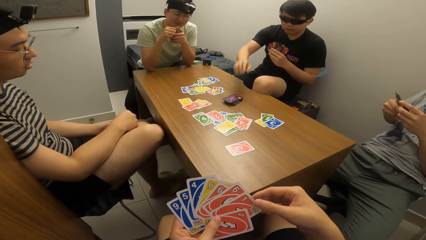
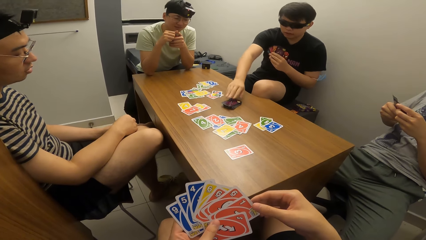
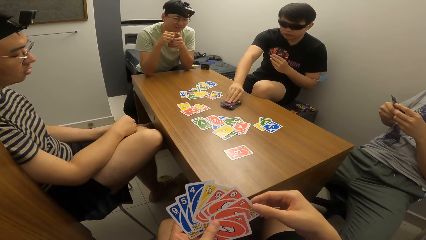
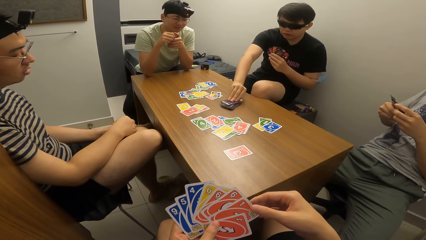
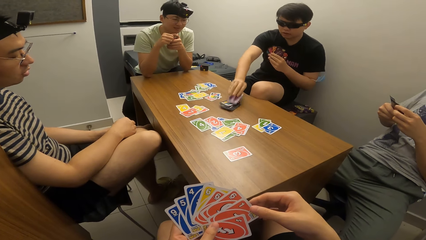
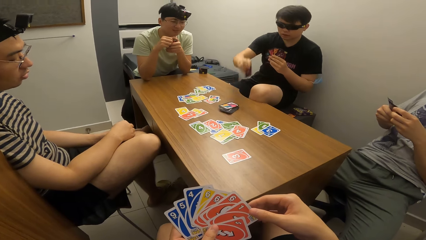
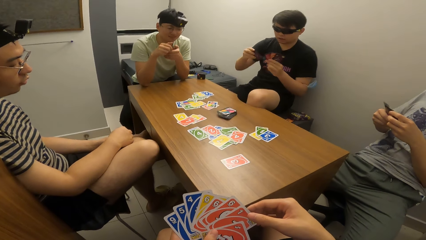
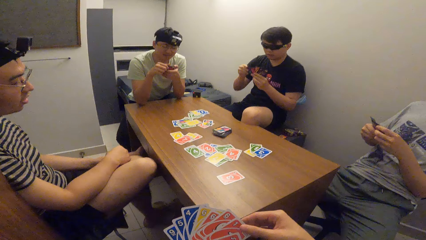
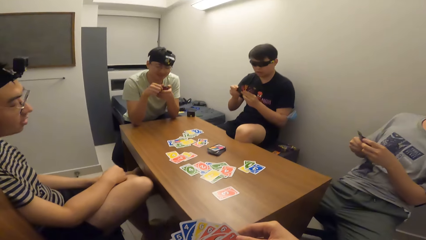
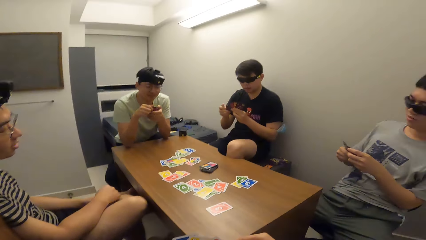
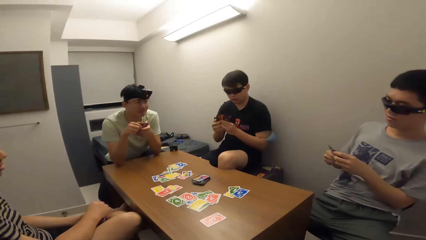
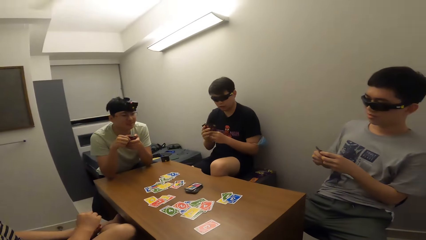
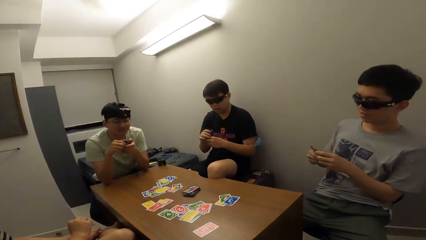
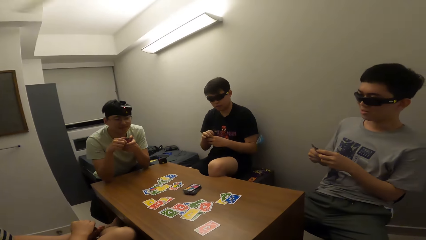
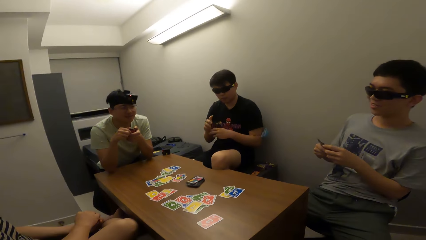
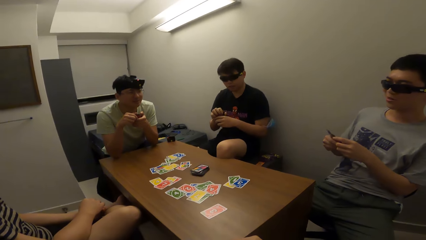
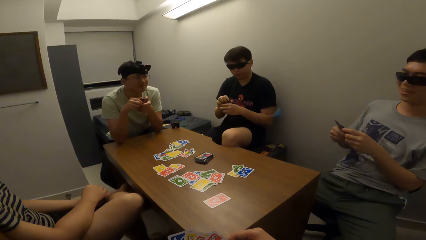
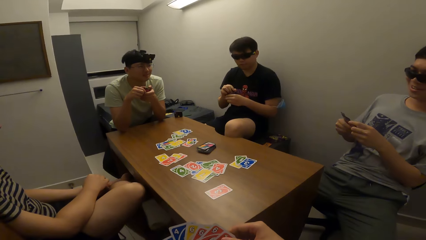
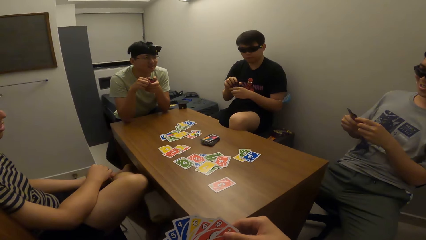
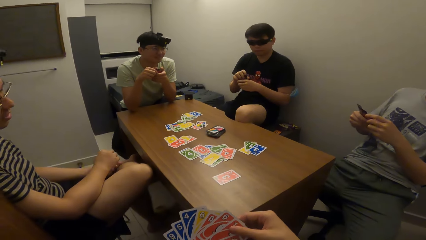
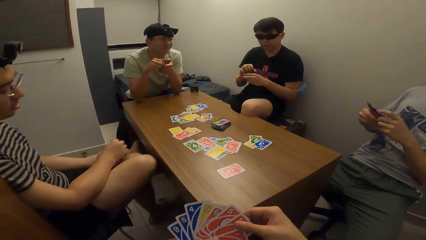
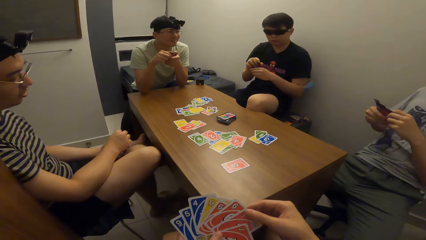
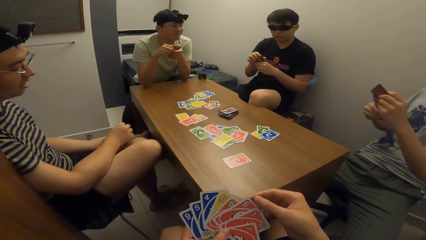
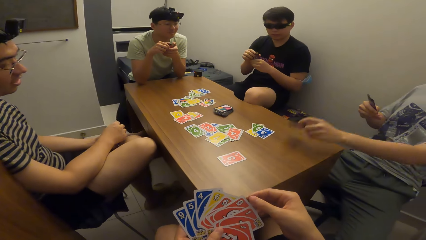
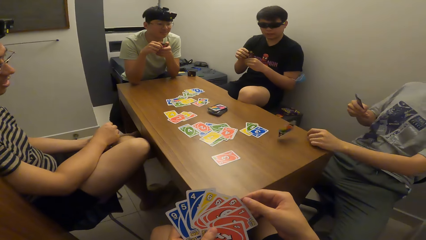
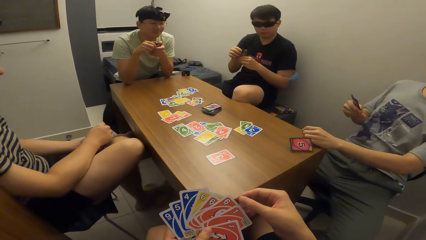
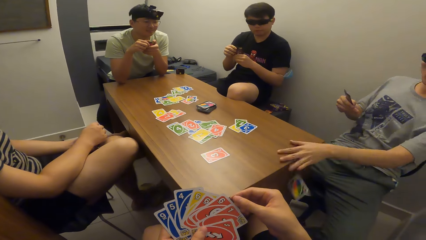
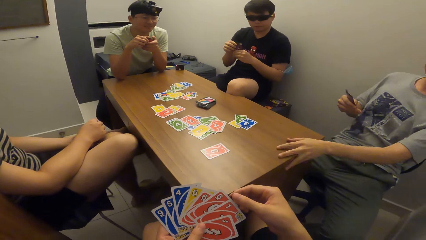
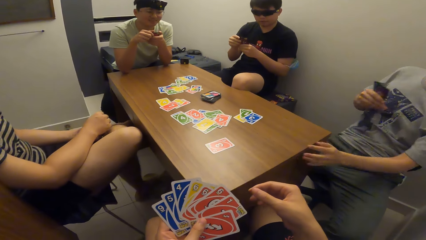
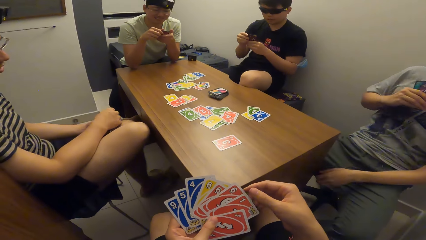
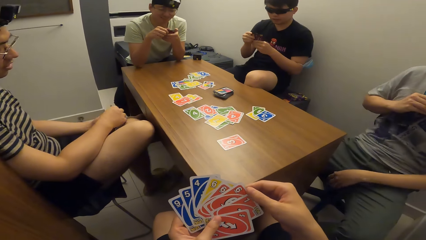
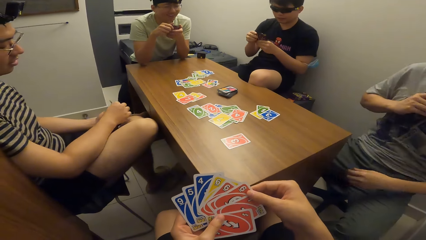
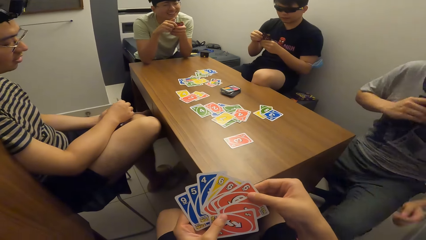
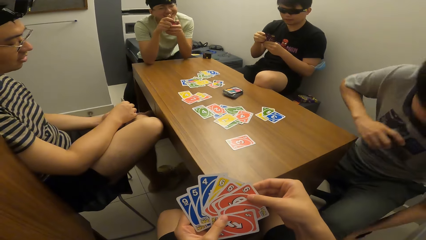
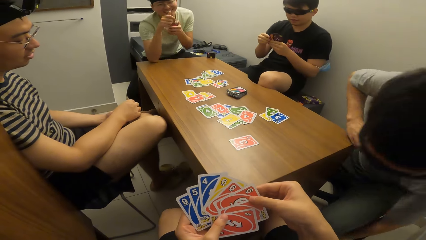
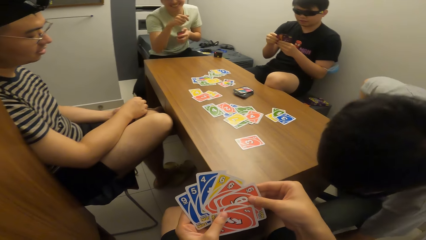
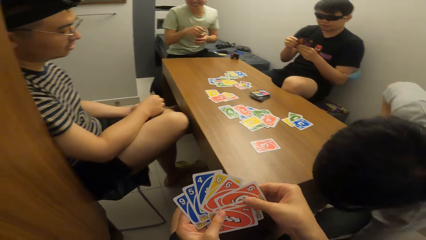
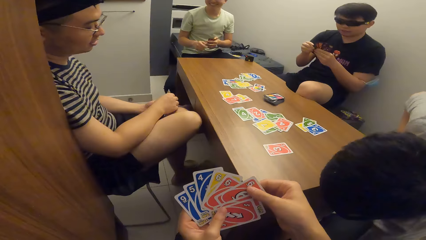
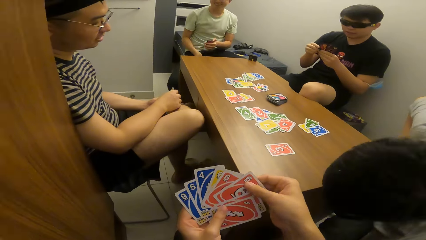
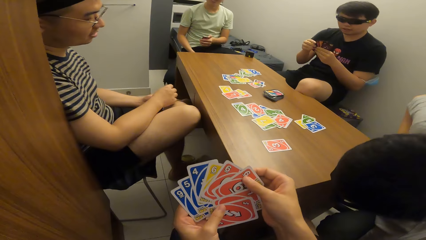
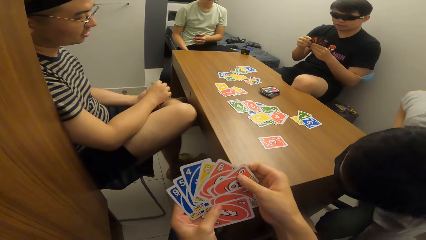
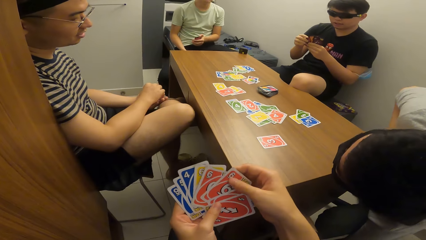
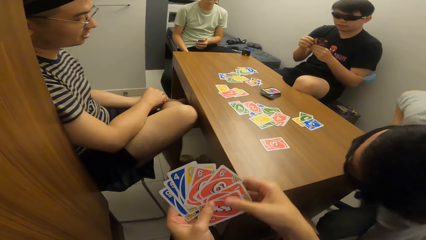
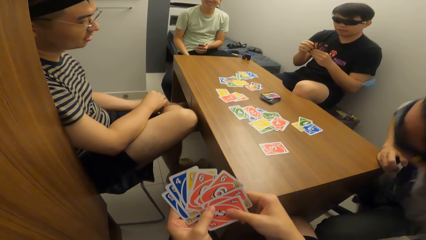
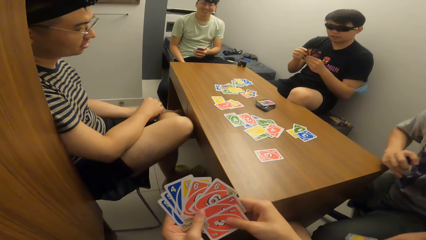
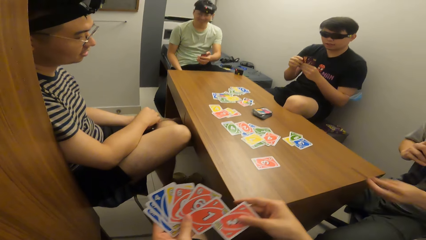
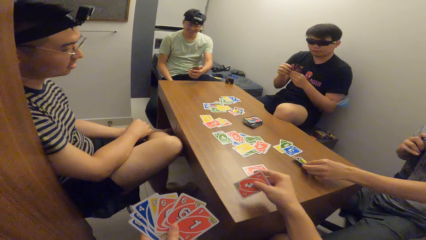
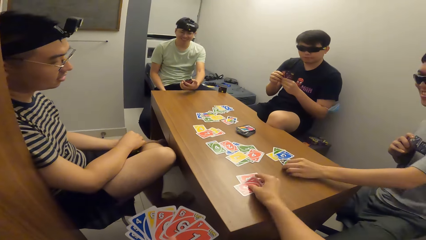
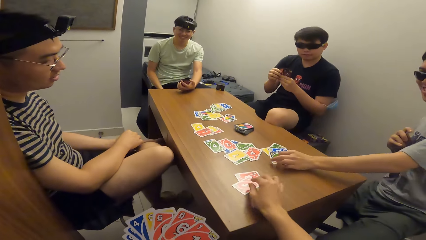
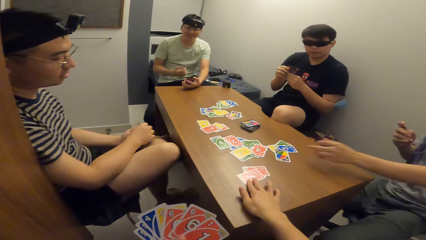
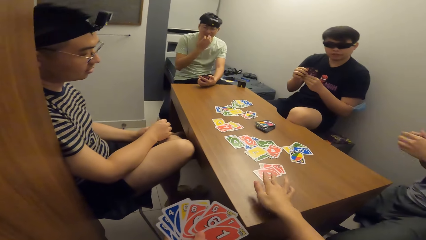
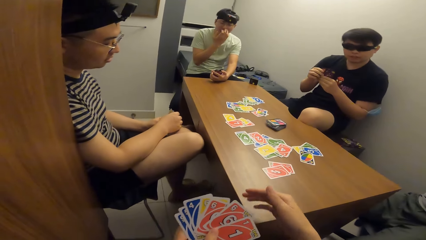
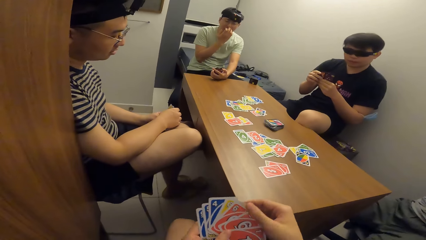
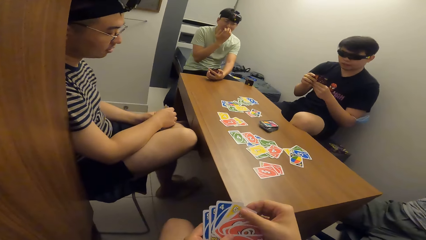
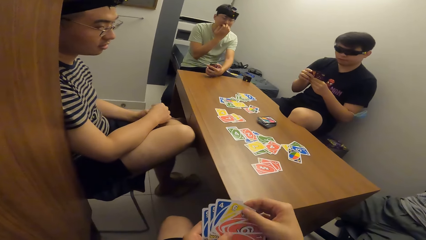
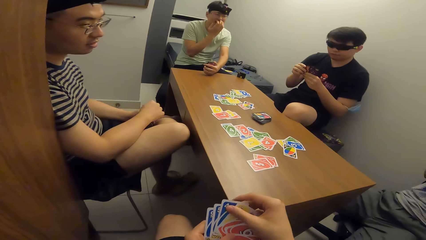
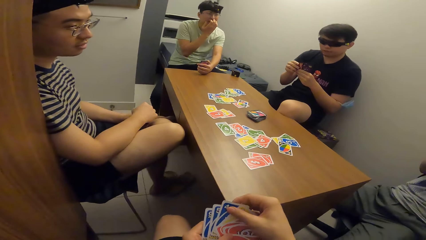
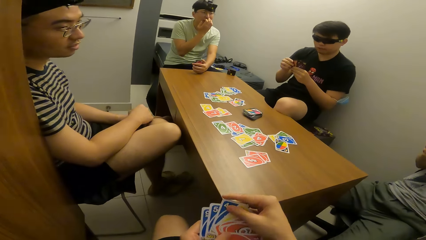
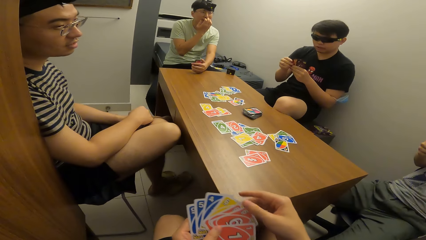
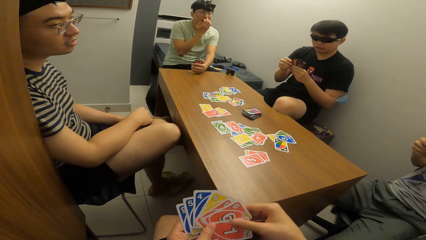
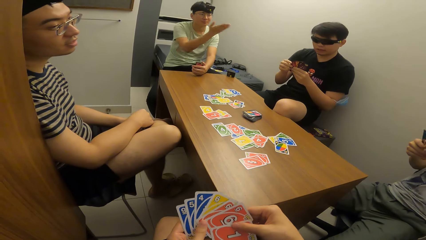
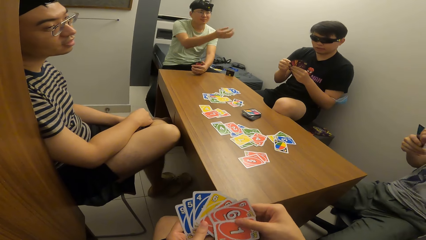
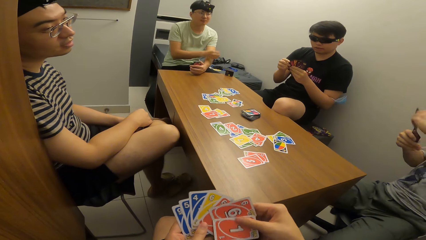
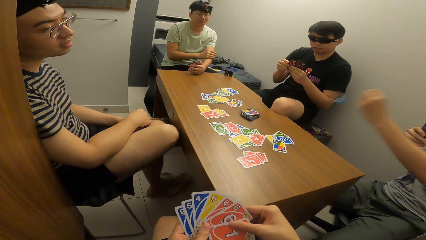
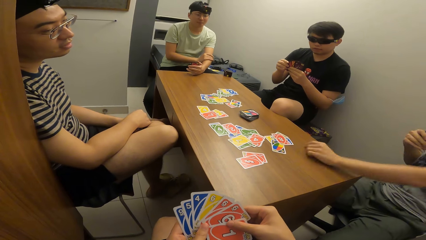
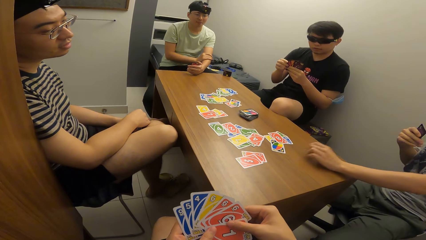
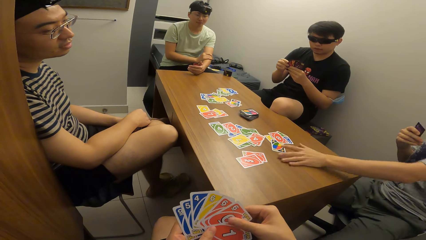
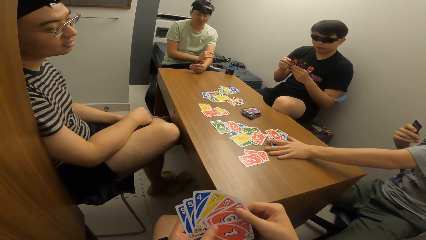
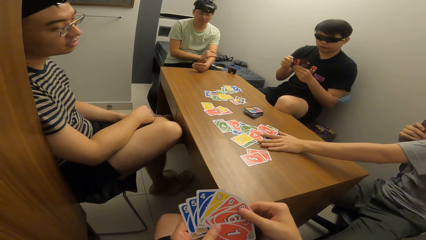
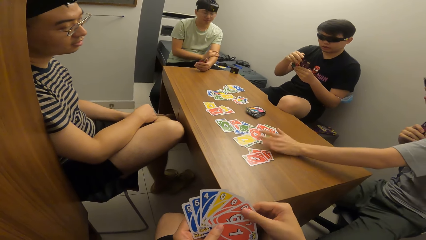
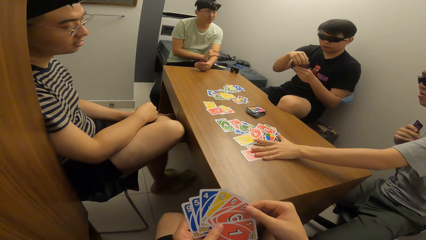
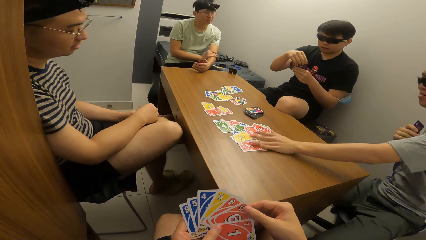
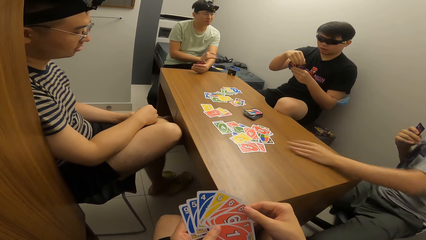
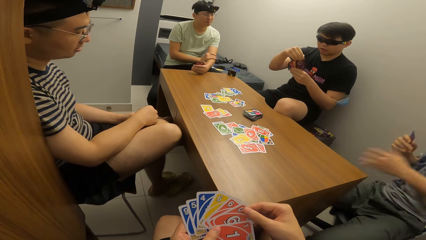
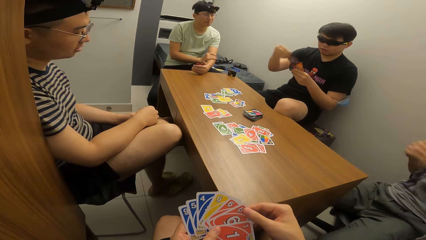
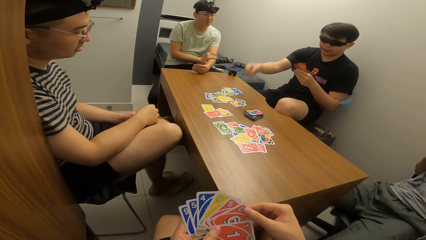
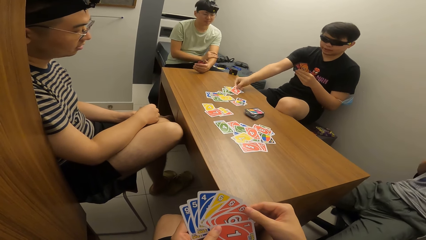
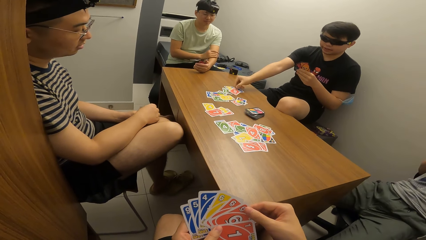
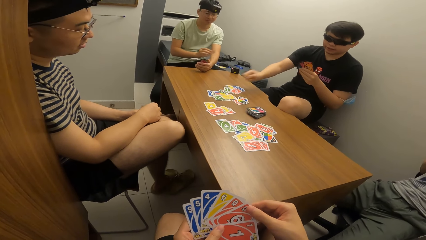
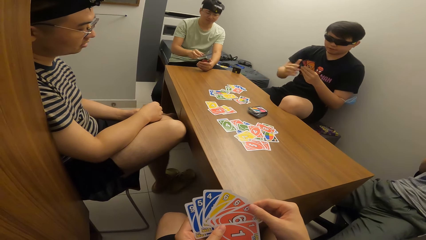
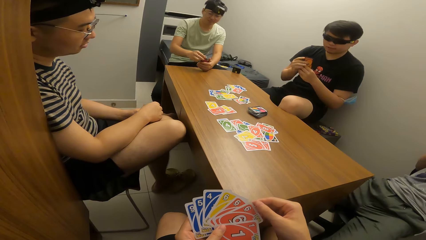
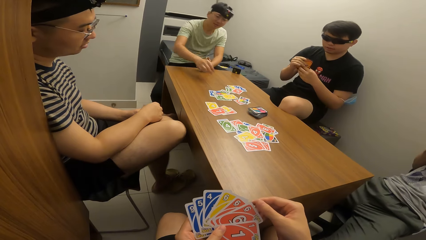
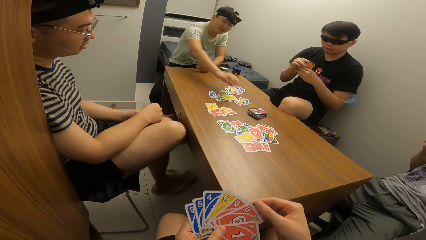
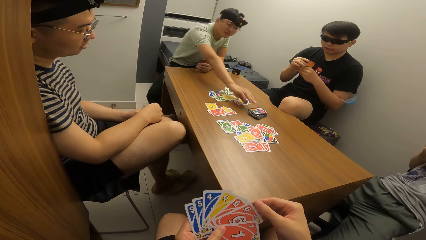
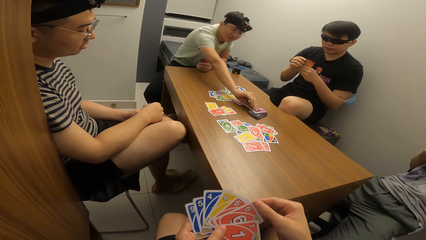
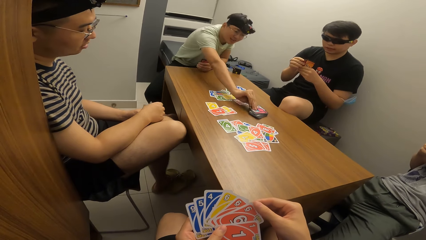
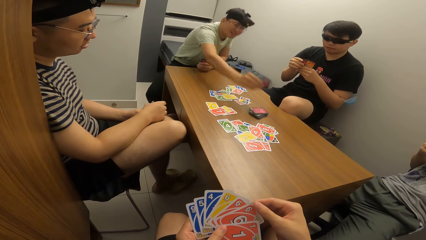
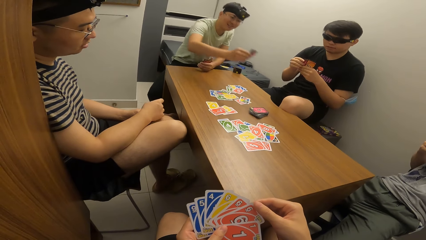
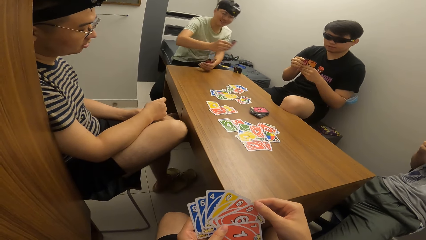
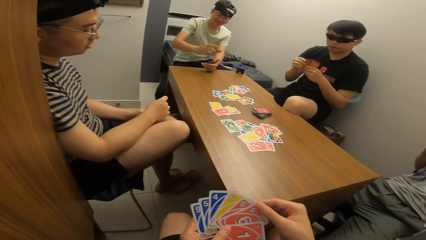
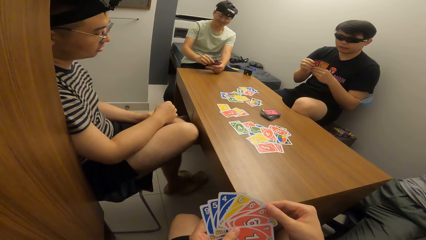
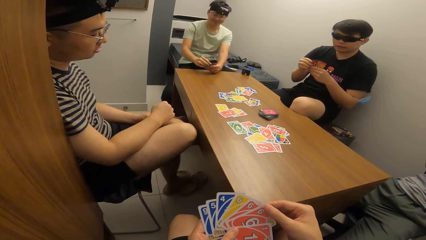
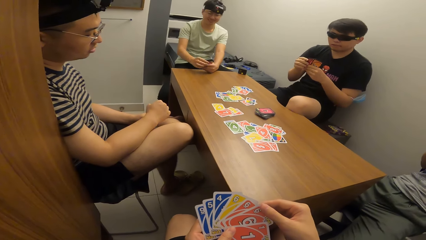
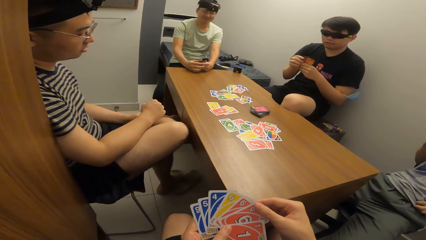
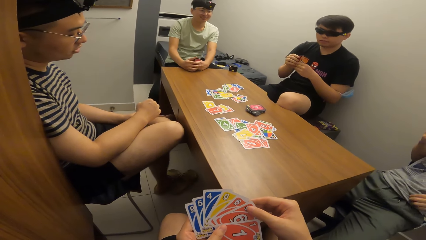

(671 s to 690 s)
A man picks up a card on the table with his right hand. Another man plays a card on the table with his left hand. The second man picks something up from the floor. The second man plays a card on the table with his left hand. The camera wearer plays a card on the table with his right hand. The second man plays a card on the table with his left hand and adjusts cards on the table with his left hand. The first man plays a card on the table with his right hand. A third man picks up a card on the table with his right hand.
